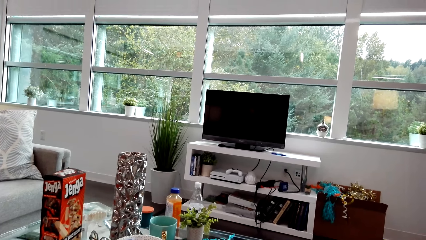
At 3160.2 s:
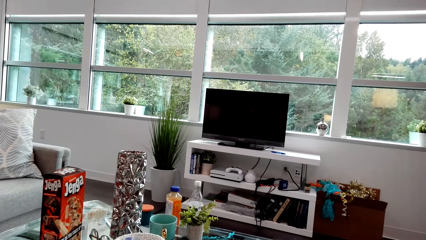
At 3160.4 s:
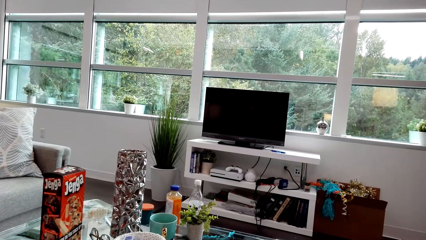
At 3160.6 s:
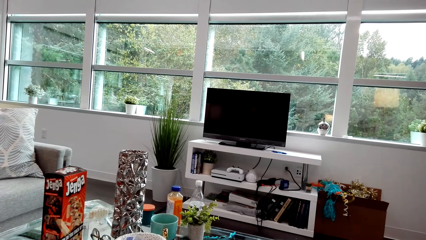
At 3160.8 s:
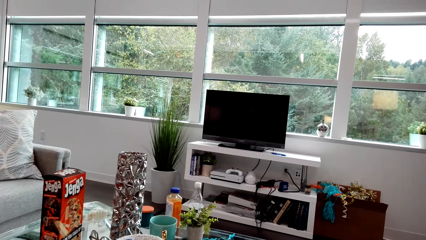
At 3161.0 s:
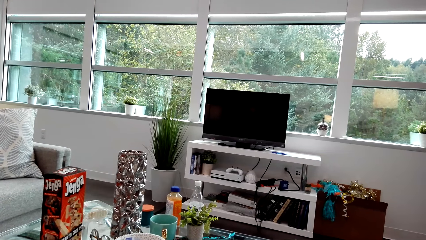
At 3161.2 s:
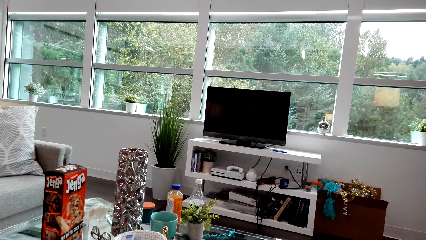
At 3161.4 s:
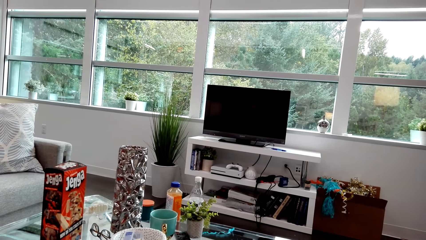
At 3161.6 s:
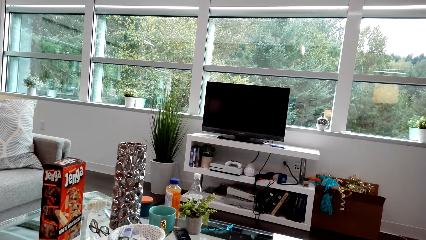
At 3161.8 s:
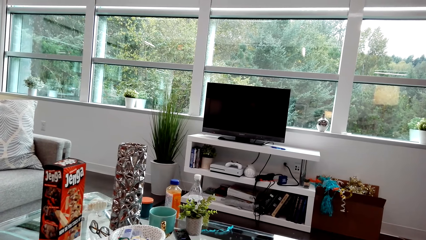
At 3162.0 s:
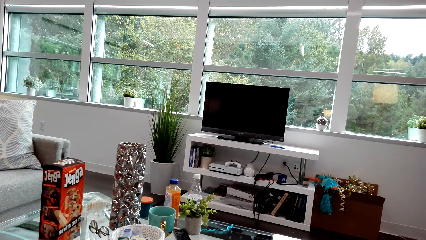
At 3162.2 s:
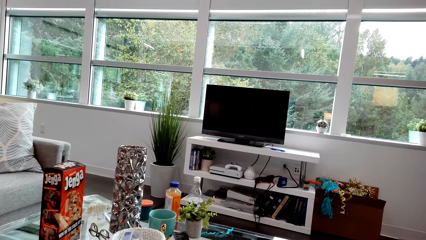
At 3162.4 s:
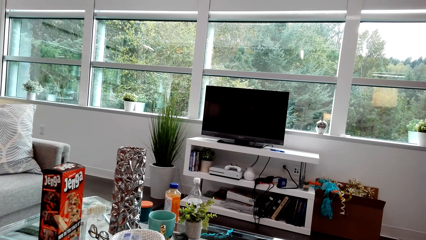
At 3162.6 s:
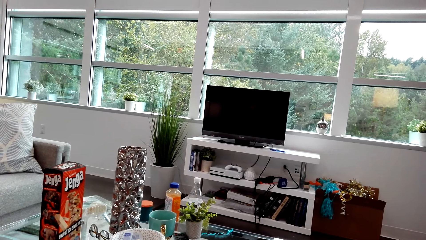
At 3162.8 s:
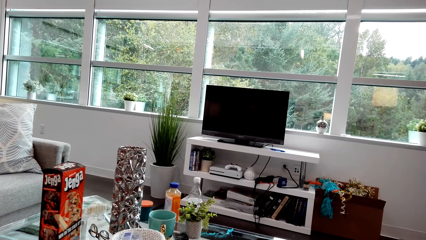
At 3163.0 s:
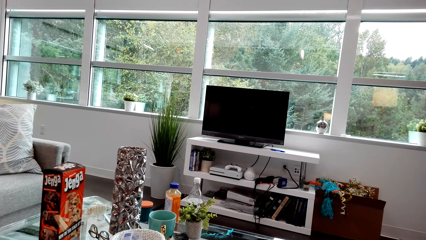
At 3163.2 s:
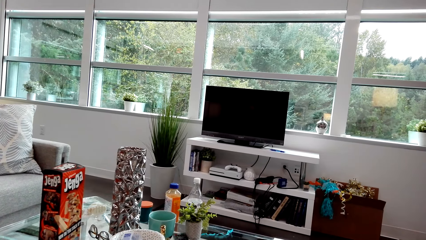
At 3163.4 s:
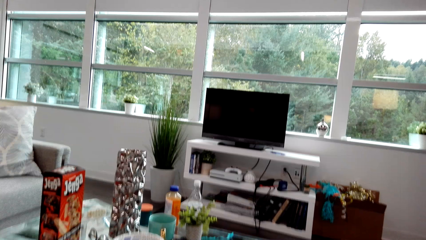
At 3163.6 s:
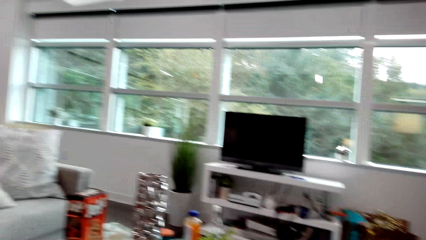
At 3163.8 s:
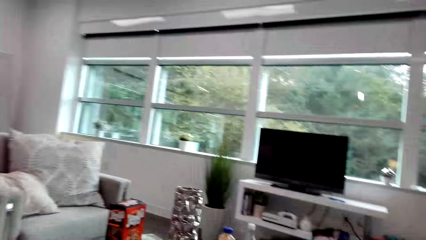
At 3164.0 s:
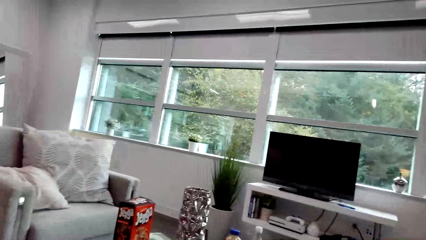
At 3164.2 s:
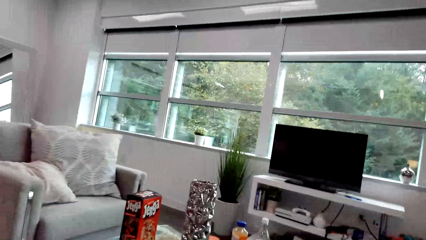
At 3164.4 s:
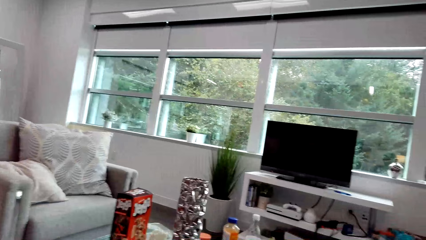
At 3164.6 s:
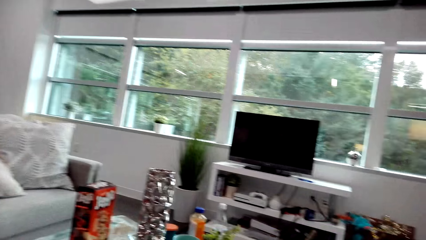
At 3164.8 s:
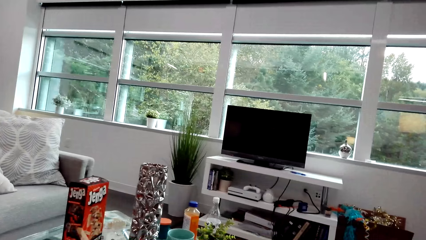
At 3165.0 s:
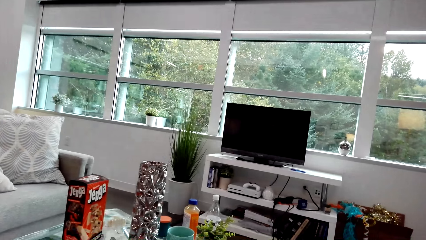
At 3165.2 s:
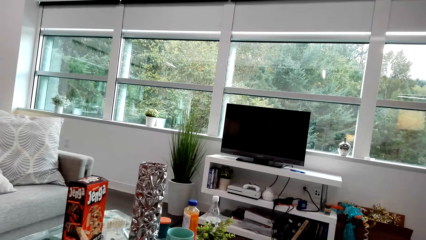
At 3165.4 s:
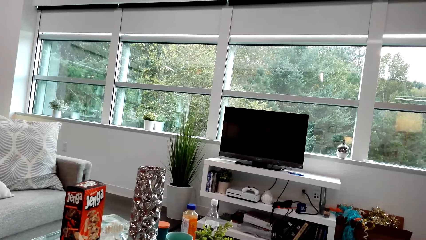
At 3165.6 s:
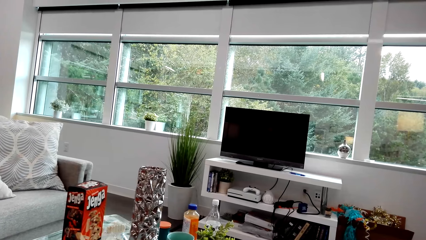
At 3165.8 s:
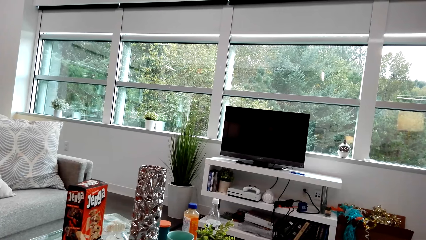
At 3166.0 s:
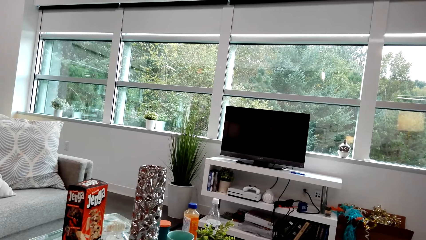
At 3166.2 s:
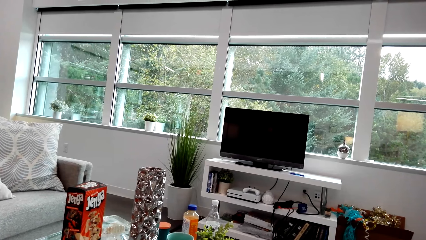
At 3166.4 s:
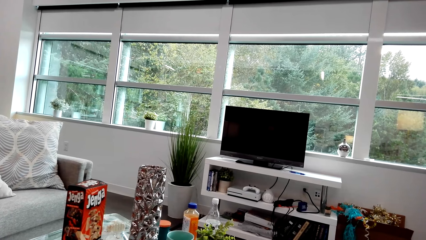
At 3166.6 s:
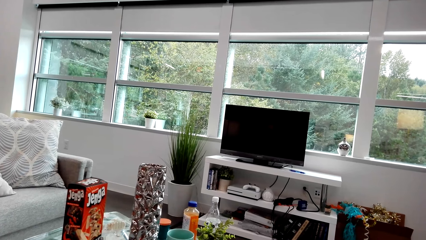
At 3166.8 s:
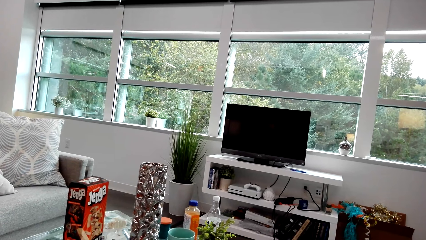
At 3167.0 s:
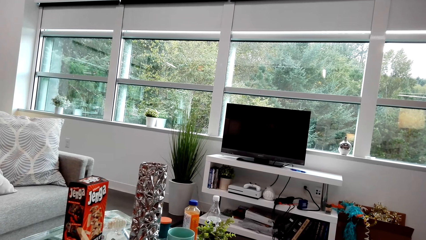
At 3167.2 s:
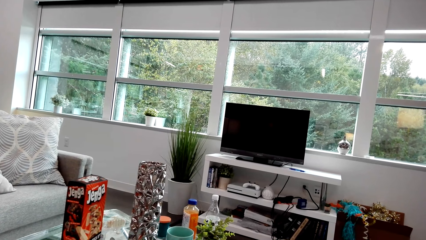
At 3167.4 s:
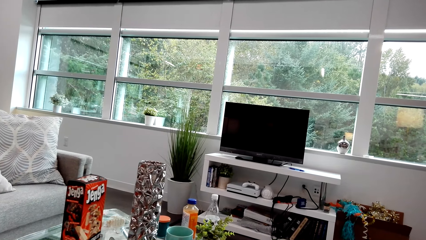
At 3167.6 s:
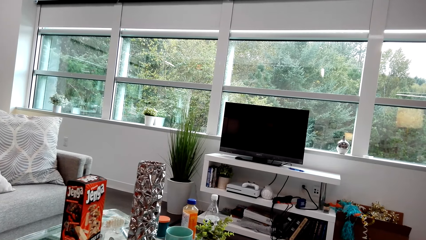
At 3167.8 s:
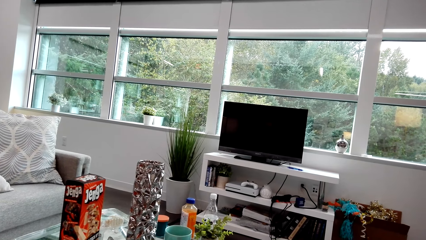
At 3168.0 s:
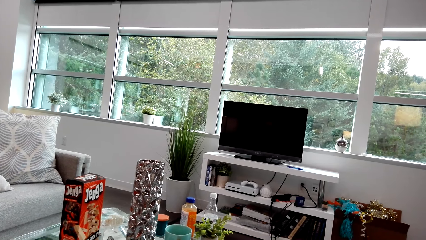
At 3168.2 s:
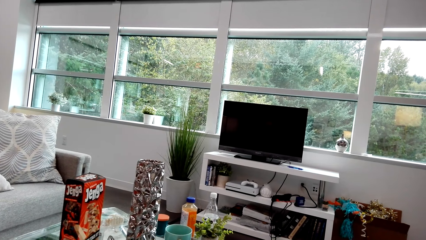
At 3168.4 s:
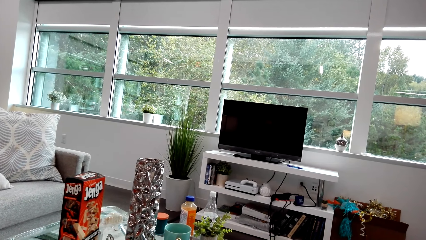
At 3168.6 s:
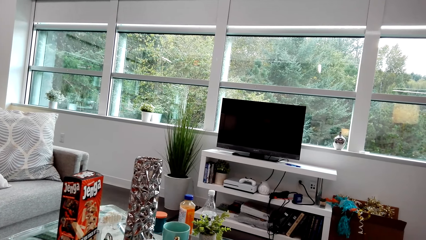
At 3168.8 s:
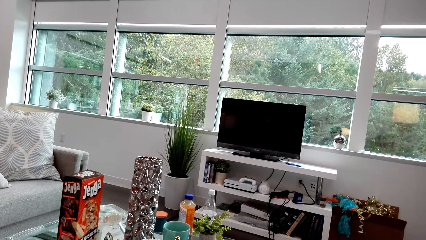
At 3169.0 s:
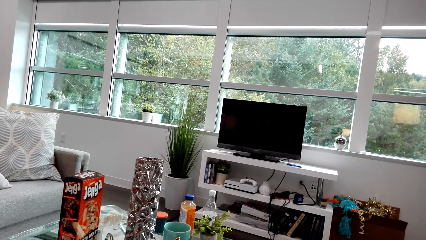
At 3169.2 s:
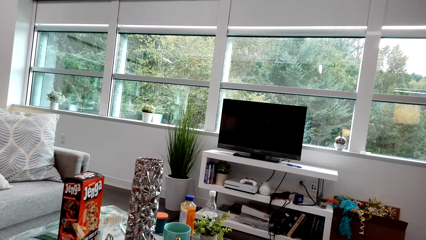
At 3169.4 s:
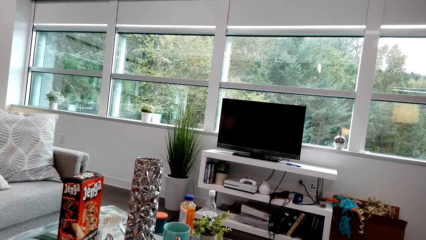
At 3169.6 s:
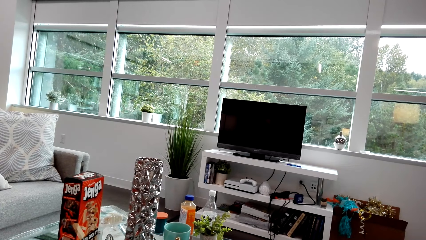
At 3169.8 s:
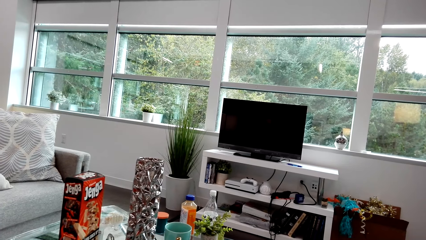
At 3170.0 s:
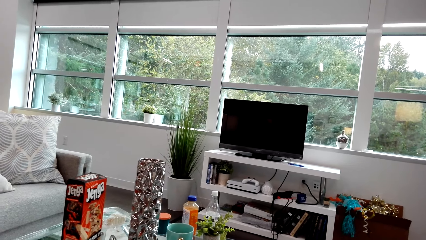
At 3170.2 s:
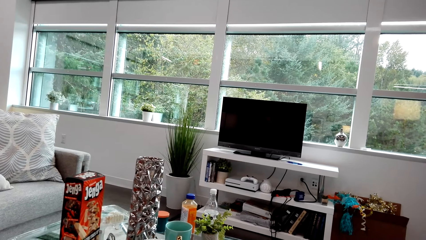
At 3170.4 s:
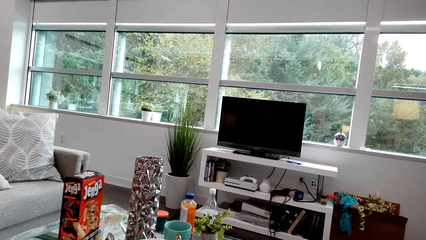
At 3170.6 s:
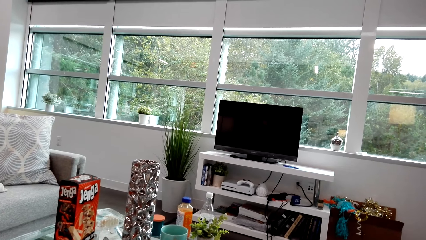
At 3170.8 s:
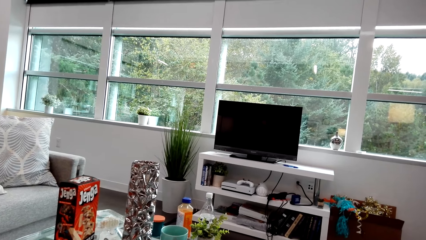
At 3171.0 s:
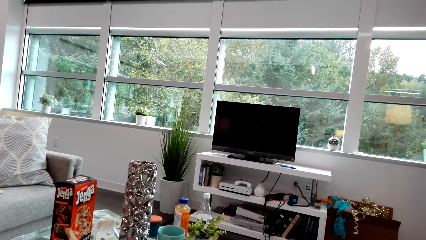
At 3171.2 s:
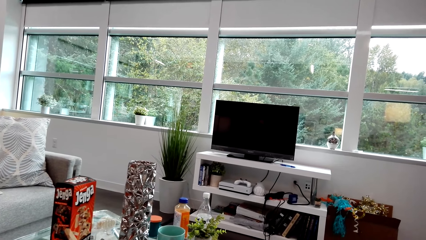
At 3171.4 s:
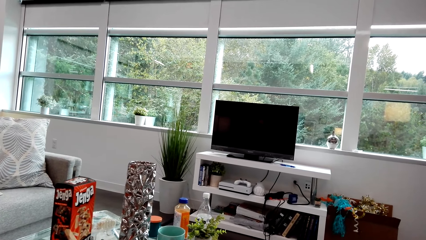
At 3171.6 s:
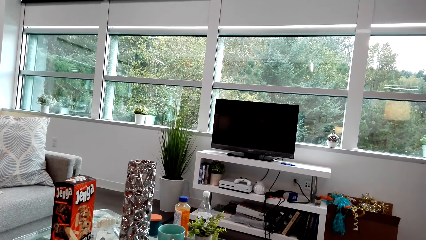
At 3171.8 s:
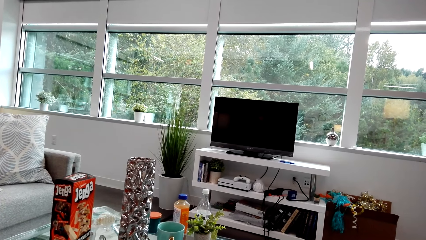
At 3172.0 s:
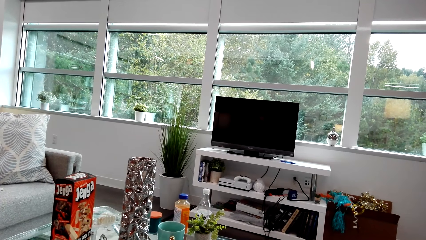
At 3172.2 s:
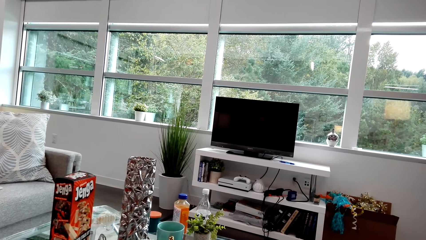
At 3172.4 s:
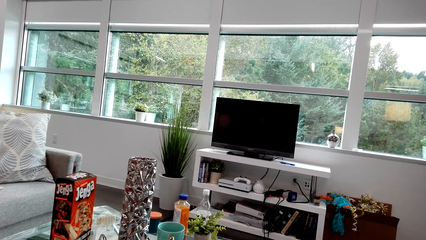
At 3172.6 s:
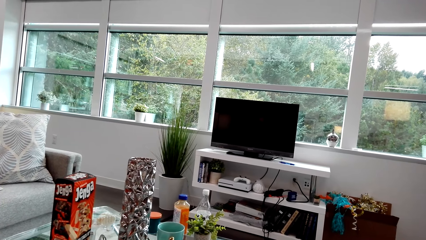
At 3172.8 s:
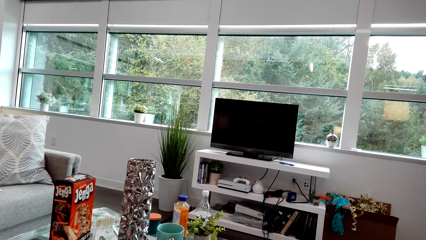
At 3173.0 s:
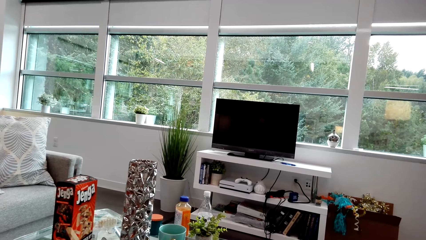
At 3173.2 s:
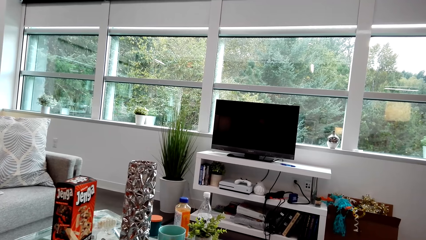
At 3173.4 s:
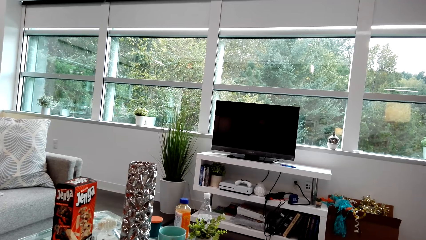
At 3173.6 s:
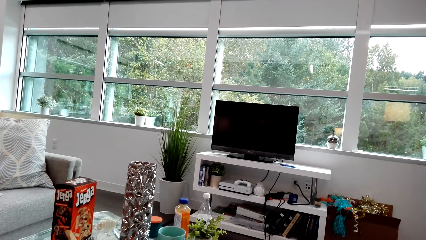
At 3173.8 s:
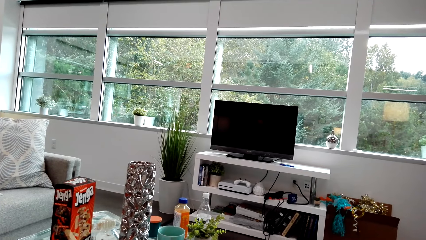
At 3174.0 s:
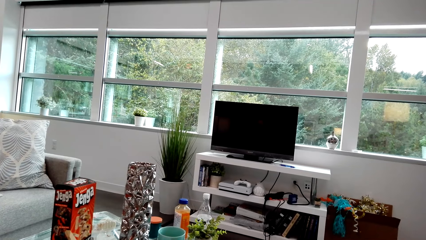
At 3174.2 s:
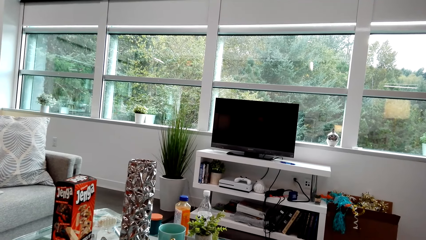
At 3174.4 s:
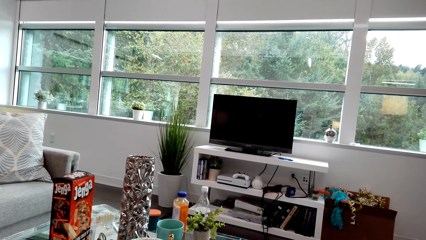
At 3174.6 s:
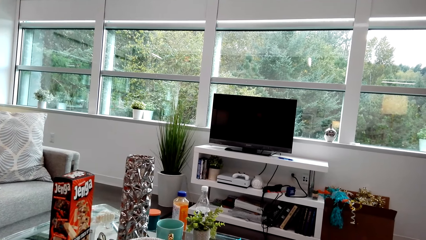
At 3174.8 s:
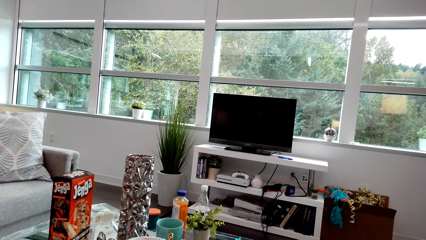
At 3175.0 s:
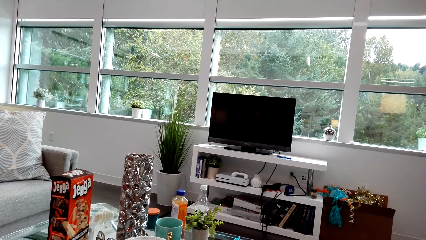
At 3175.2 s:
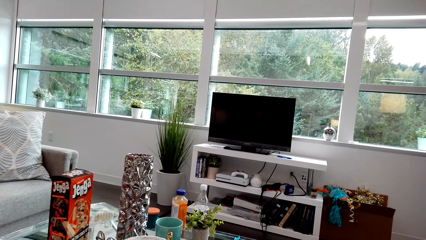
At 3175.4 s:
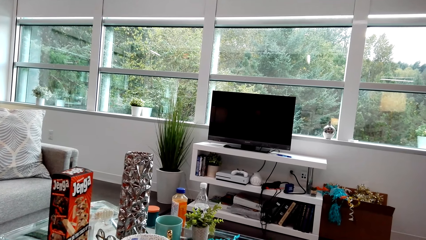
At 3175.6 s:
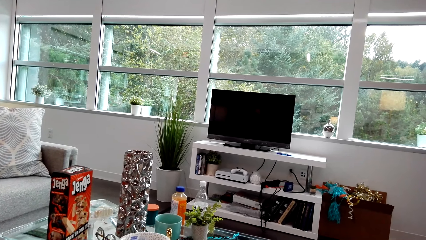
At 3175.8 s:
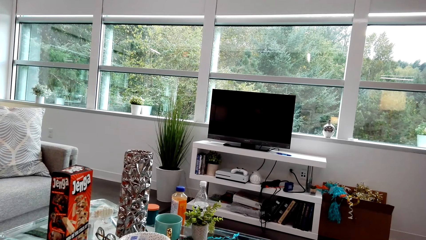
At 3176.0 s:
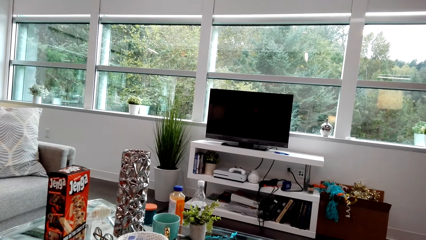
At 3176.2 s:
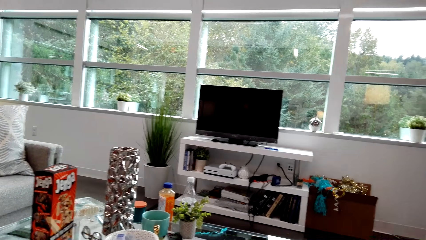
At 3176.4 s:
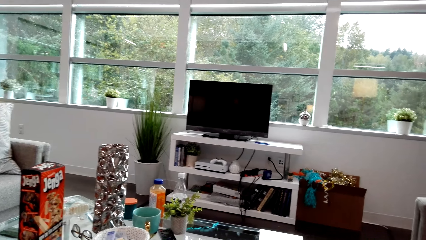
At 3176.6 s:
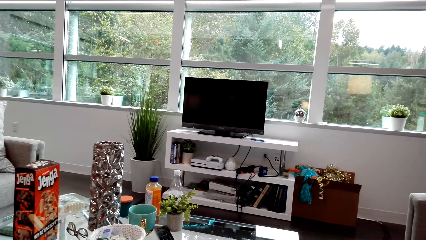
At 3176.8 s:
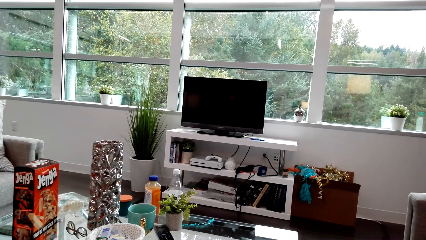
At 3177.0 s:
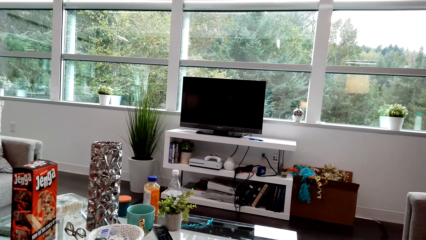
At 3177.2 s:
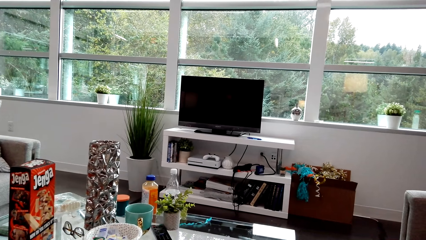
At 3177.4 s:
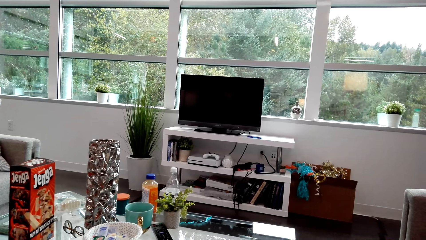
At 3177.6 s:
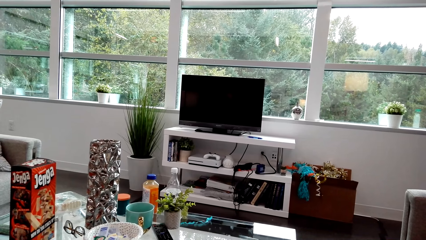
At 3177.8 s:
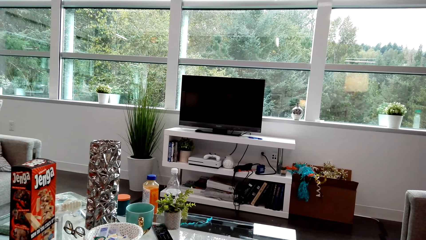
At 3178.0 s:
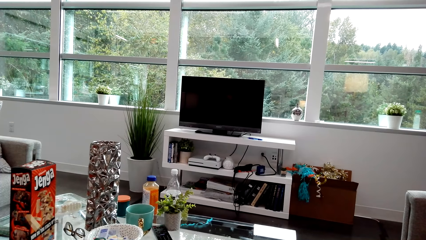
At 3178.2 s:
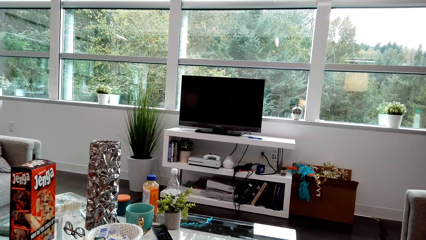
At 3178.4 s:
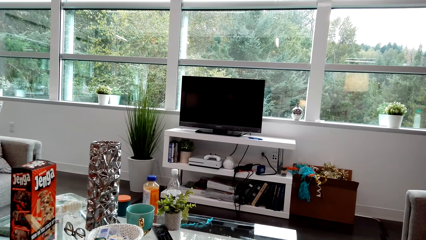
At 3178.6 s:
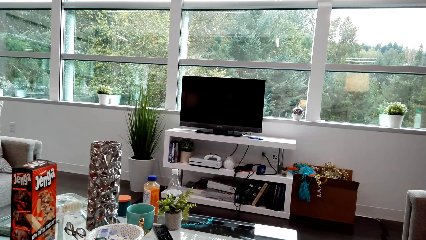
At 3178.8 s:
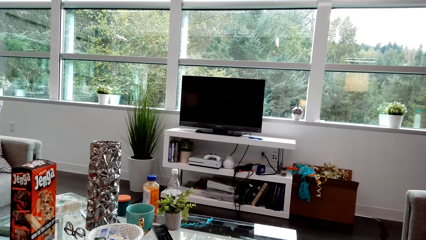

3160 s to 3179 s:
A lady dialogues with the camera wearer. The camera wearer dialogues with the lady, looks around and dialogues with the lady. The lady dialogues with the camera wearer. The camera wearer dialogues with the lady. The lady laughs. The camera wearer dialogues with the lady. The lady laughs.
